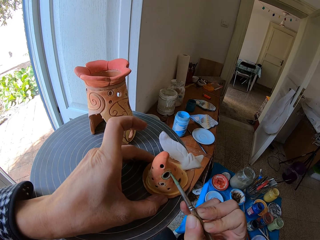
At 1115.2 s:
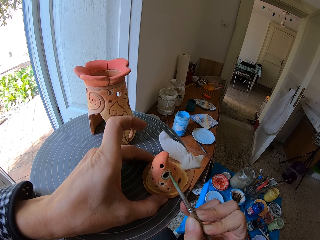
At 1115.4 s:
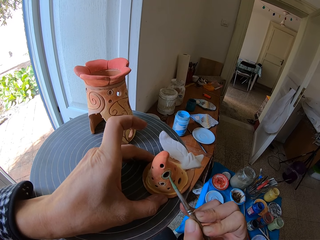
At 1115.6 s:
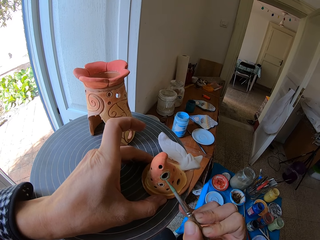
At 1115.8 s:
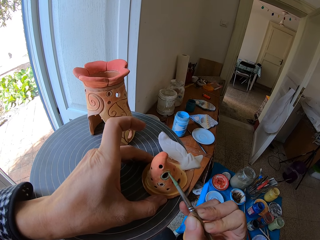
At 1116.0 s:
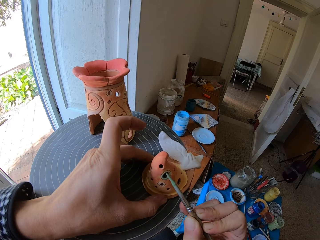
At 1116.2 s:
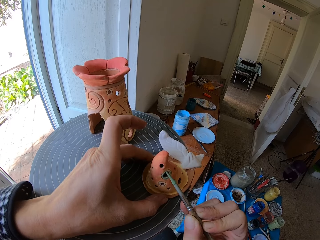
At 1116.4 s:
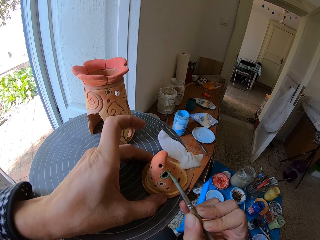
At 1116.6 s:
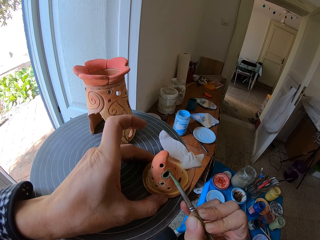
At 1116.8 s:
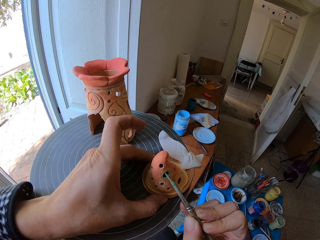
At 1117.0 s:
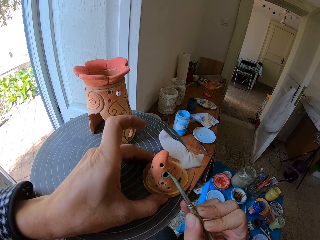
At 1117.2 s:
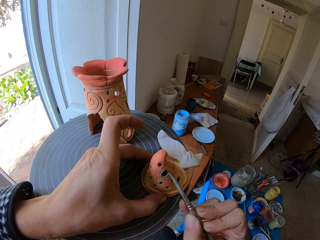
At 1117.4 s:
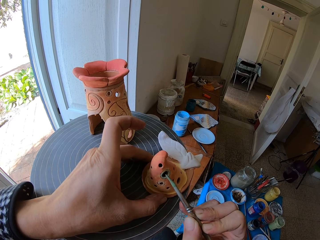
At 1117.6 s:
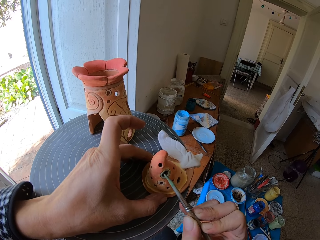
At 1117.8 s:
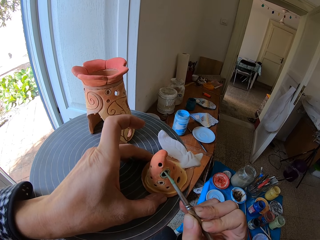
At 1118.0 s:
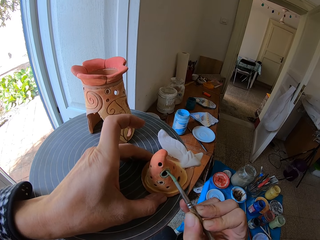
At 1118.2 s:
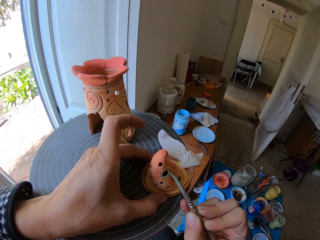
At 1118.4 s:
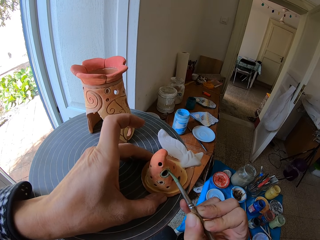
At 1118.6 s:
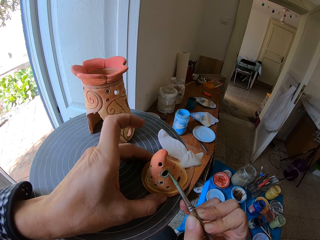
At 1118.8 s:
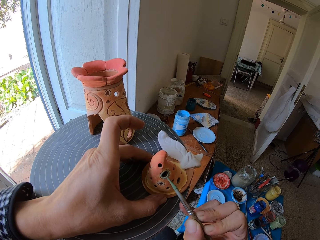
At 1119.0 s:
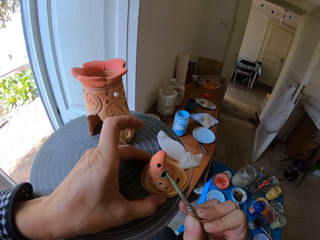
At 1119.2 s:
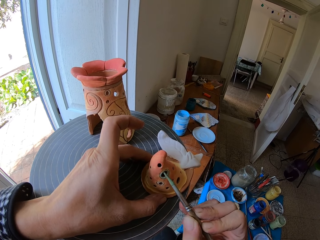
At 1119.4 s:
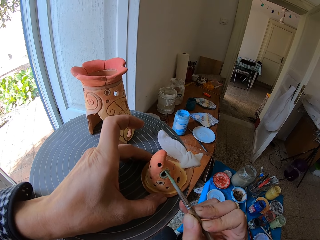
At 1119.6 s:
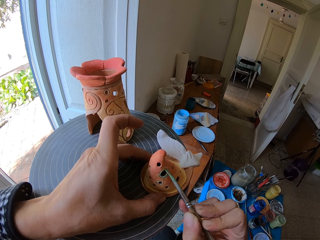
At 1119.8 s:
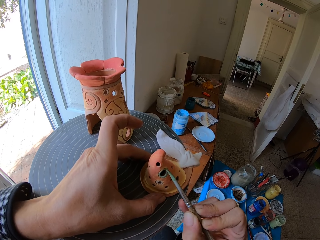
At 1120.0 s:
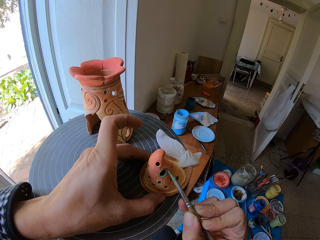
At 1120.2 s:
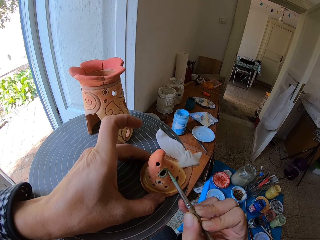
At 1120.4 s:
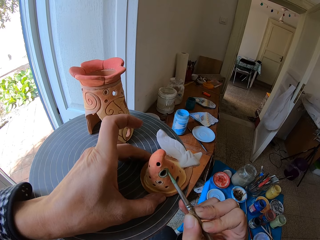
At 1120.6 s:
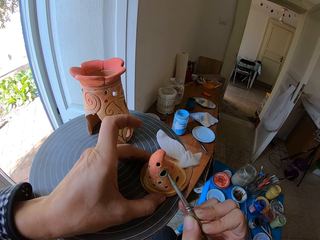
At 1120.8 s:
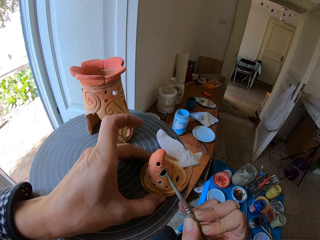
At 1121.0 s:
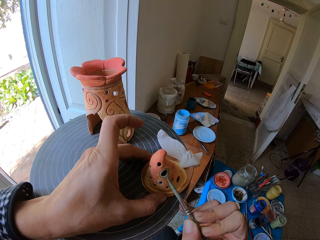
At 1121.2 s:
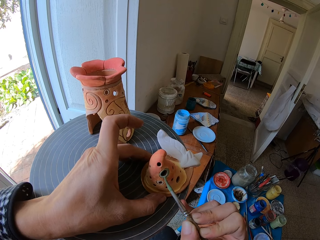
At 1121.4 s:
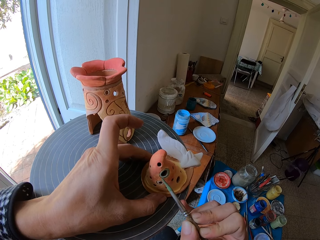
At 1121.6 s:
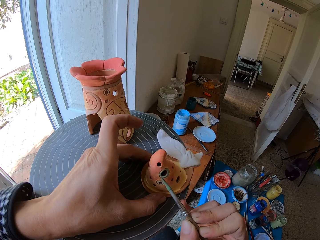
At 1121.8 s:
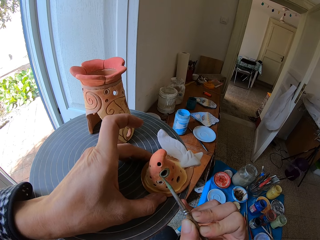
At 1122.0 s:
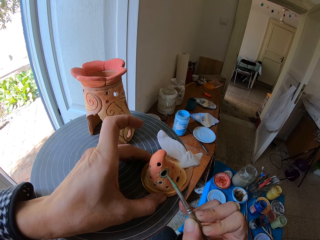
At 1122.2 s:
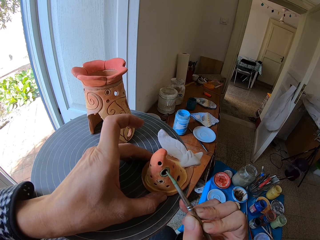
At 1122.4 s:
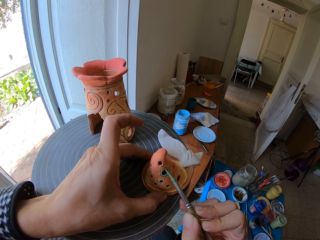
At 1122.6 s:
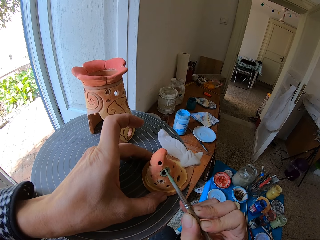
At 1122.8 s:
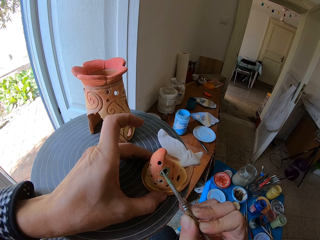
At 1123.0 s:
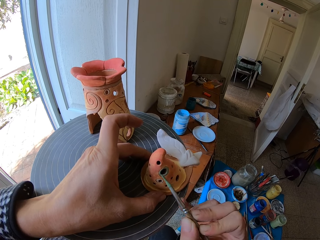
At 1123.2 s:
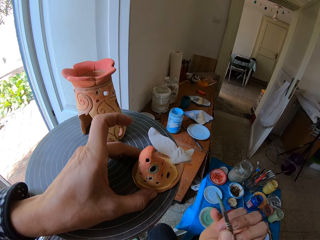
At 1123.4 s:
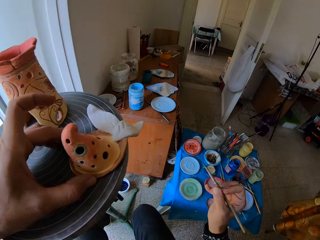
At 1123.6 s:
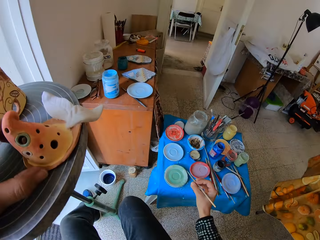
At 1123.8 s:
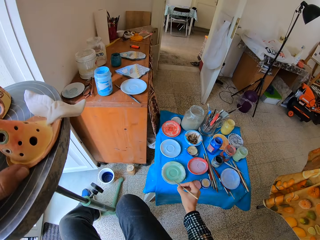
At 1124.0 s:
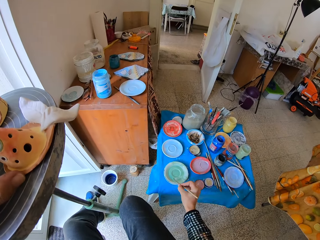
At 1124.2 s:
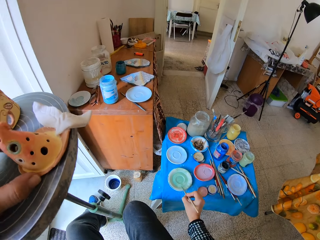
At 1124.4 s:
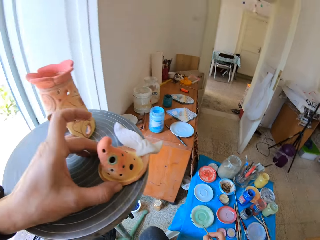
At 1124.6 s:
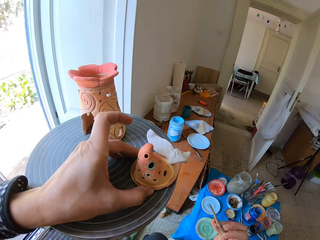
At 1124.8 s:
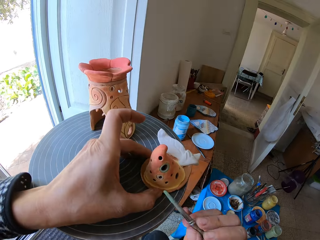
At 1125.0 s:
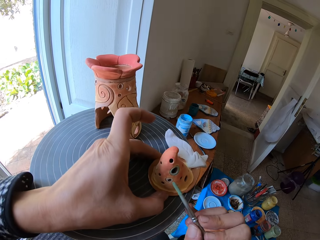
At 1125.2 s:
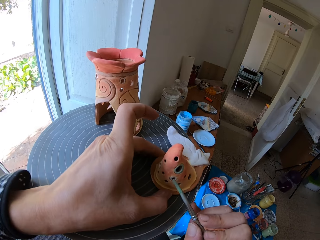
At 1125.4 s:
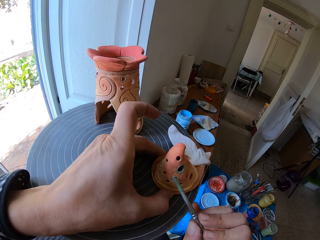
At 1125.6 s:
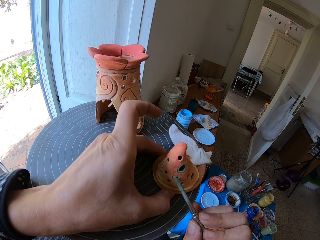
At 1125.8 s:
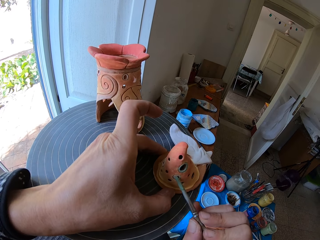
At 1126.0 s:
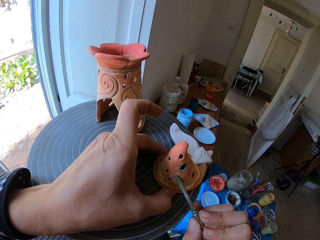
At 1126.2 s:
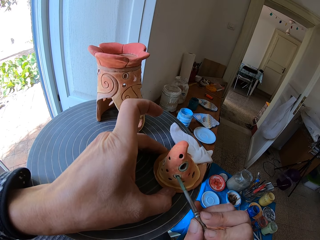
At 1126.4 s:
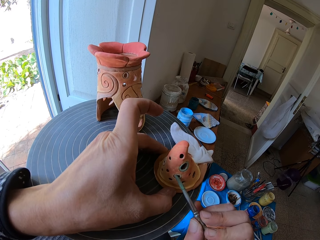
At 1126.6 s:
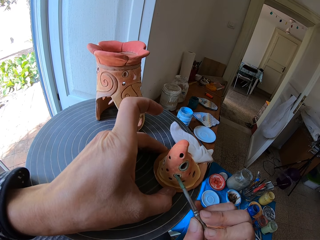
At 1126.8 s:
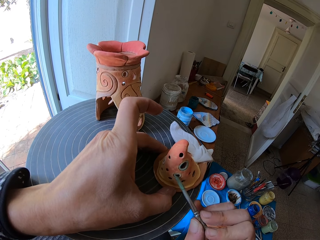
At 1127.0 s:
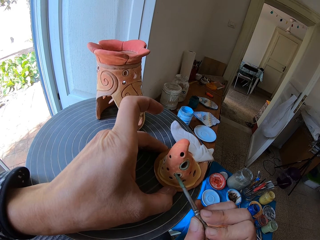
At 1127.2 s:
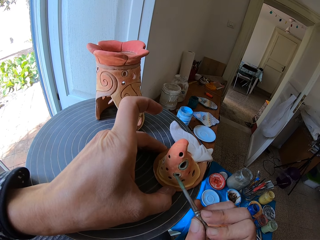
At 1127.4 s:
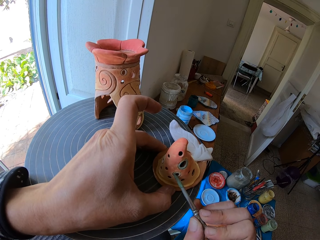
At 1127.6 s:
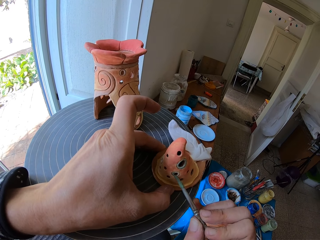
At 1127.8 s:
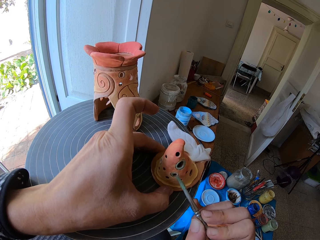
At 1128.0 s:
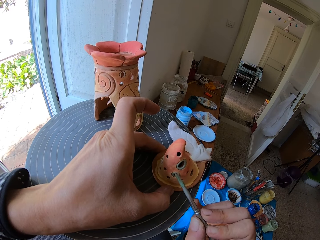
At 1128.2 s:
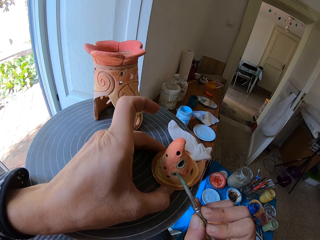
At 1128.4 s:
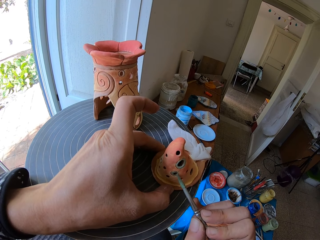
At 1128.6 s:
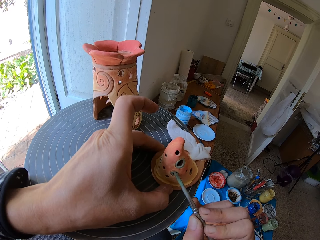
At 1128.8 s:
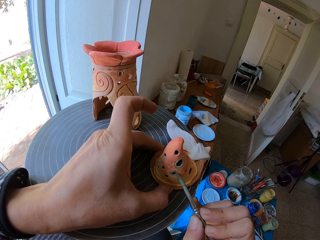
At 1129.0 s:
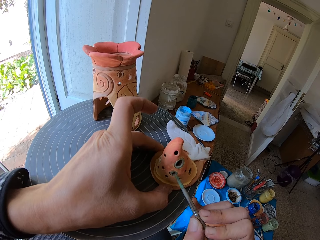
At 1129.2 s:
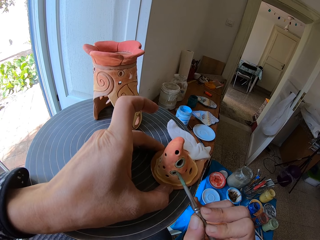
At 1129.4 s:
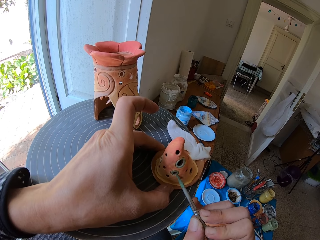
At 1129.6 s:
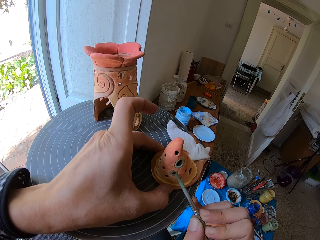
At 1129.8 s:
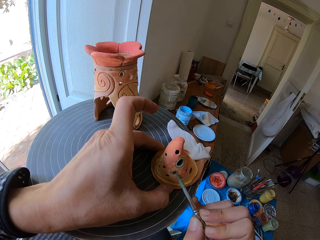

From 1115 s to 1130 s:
The camera wearer wipes the paint brush in her right hand on the flat plastic of mixed paint. She dips the brush in paint. She paints the ceramic ware on the pottery wheel with the paint brush in her right hand.

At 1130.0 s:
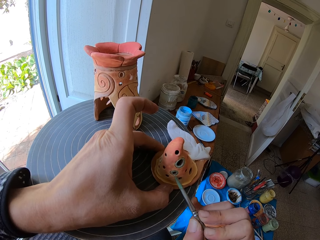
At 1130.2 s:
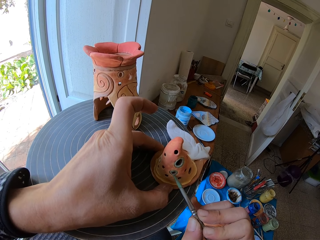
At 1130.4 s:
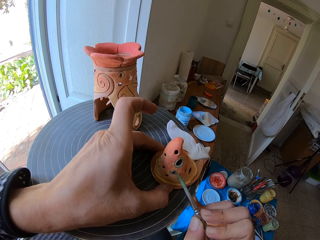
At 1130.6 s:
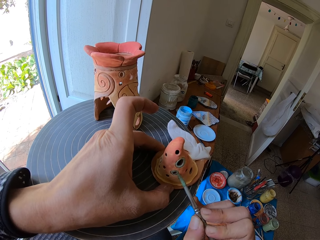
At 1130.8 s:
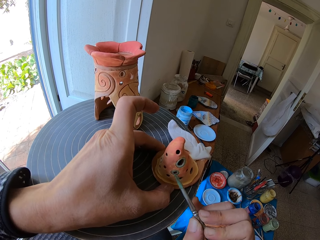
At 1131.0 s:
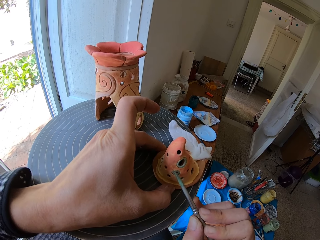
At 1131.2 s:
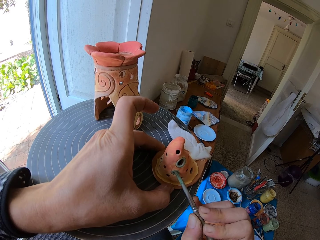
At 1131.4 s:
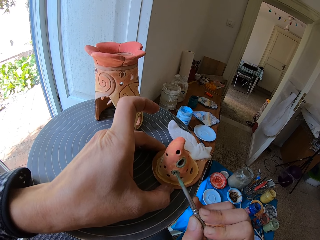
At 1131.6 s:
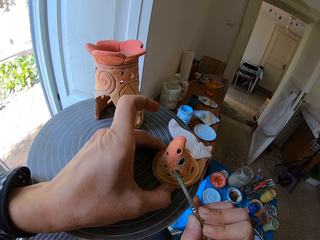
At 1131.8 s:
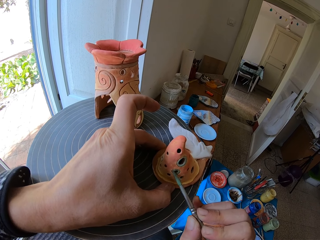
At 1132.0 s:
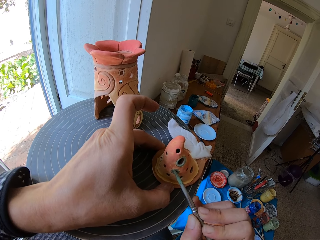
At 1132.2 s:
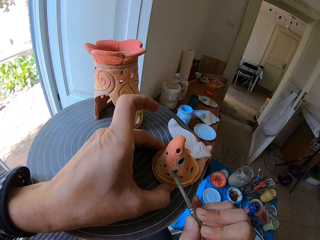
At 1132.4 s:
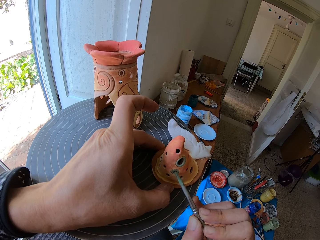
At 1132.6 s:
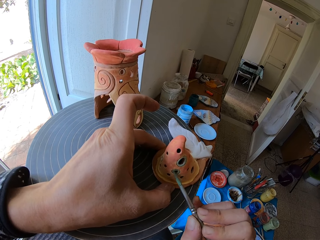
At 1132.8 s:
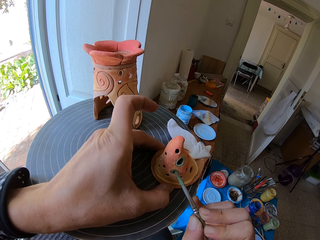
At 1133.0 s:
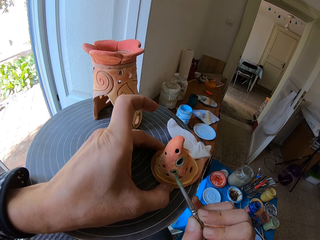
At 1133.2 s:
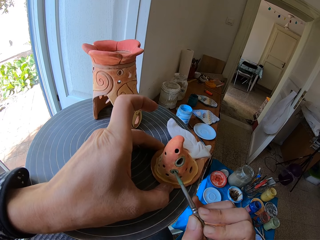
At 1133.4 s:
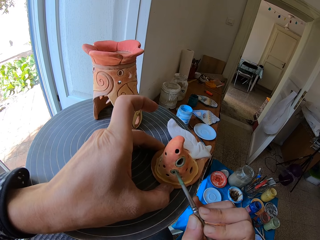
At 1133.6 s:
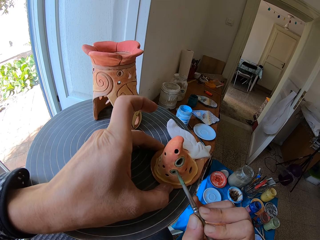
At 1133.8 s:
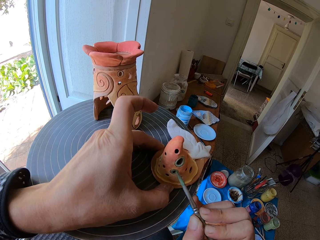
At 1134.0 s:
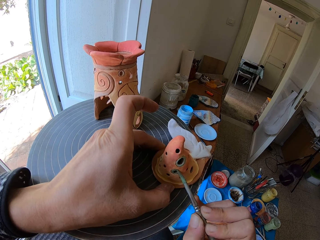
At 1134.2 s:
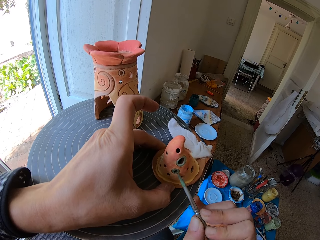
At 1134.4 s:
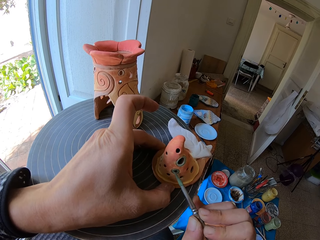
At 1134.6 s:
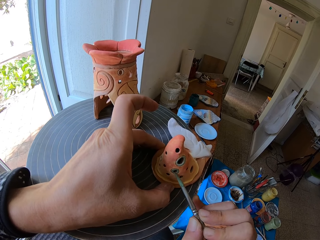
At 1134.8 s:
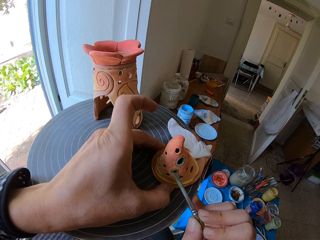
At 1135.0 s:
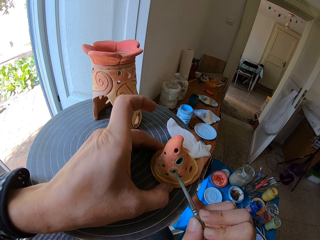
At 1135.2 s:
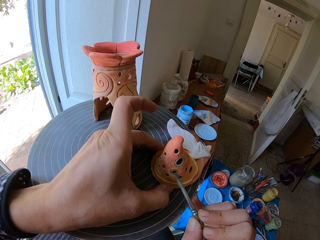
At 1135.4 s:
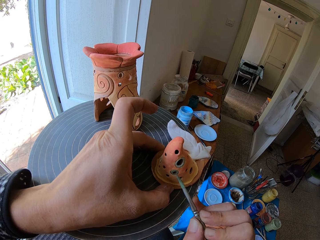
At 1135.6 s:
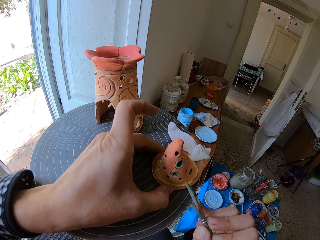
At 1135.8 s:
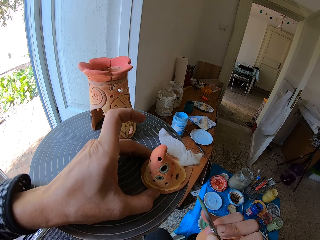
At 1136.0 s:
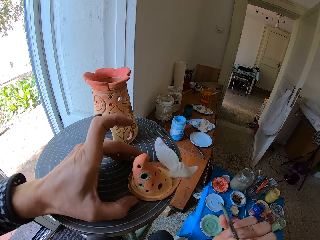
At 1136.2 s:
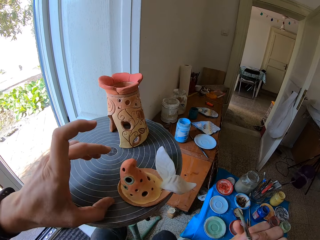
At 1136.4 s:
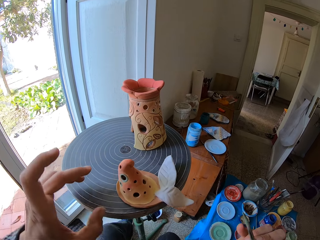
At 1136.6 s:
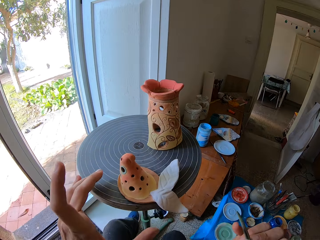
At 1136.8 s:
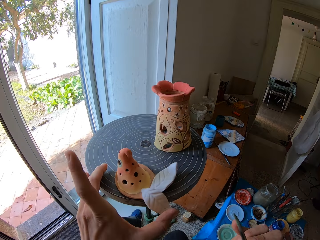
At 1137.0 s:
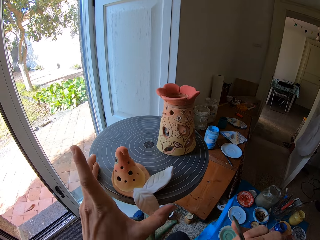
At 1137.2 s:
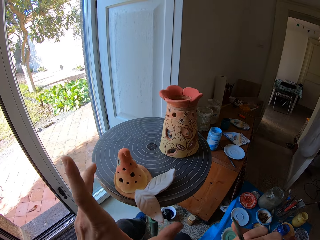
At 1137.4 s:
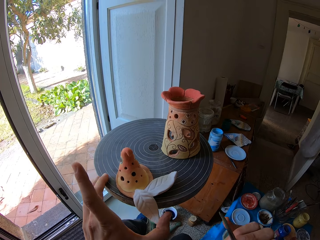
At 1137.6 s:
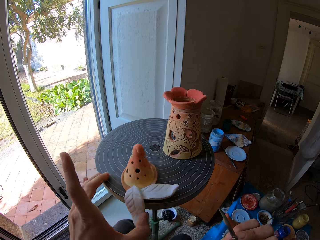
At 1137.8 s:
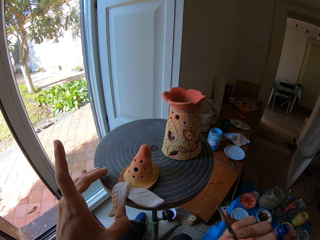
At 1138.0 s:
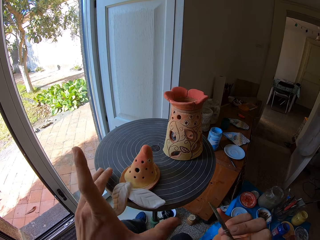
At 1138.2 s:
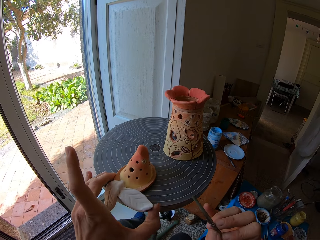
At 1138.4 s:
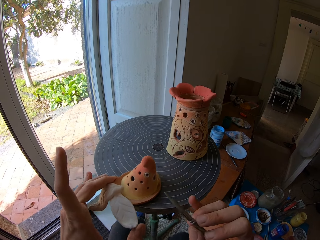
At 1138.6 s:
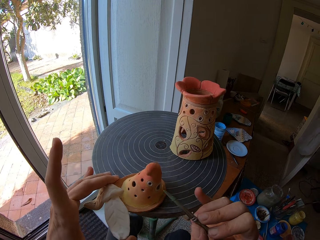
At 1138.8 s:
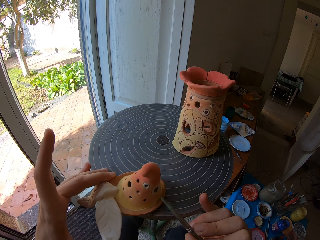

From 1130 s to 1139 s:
The camera wearer turns the ceramic ware on the pottery wheel with her left hand. She moves a painting table and moves a clay mold.
